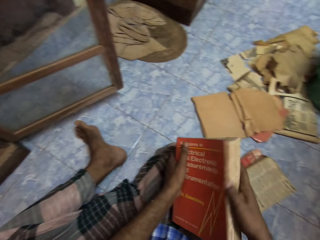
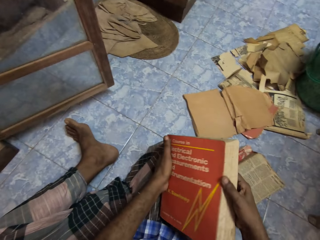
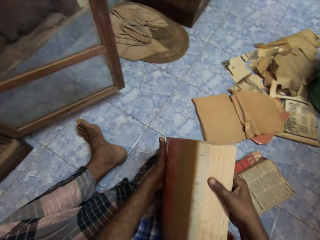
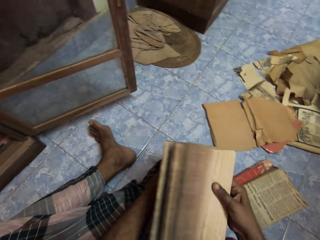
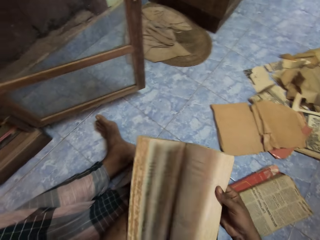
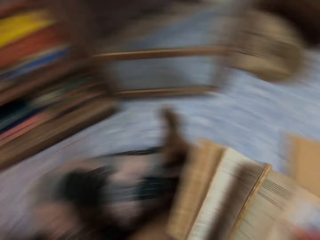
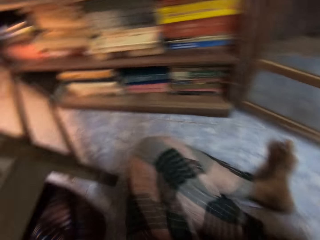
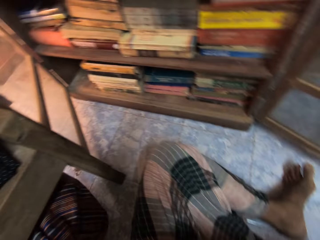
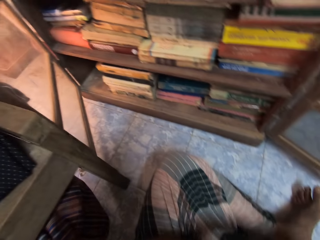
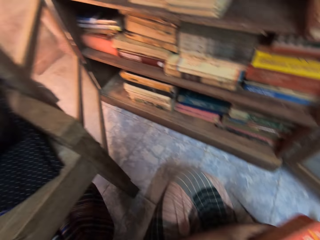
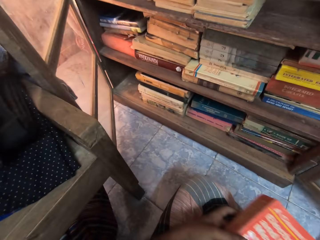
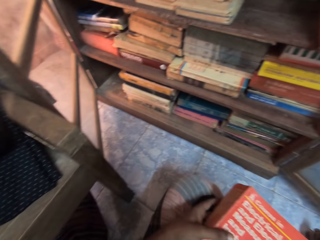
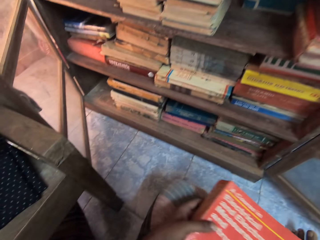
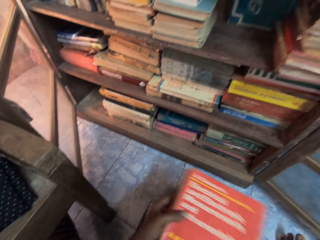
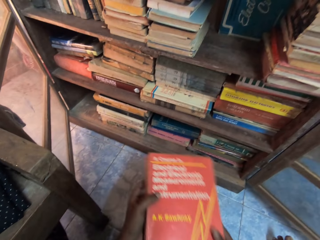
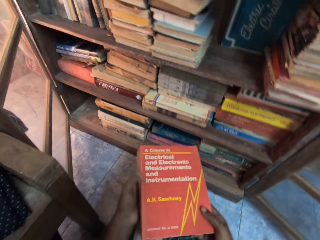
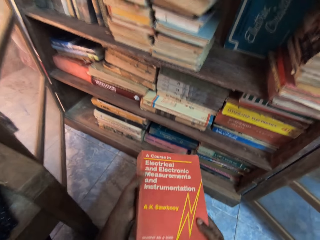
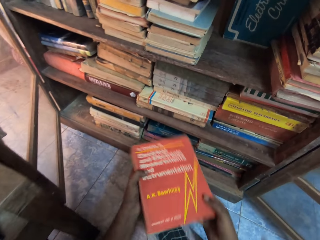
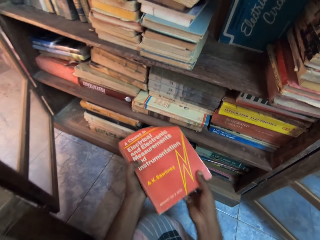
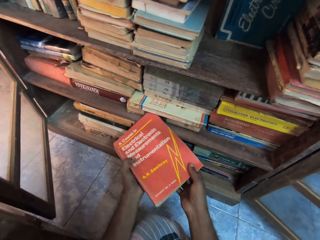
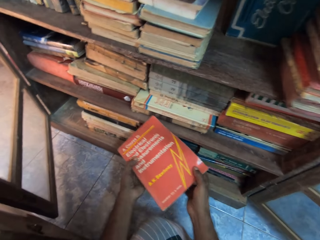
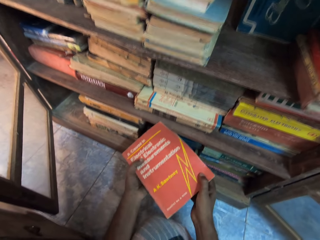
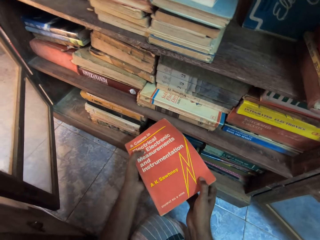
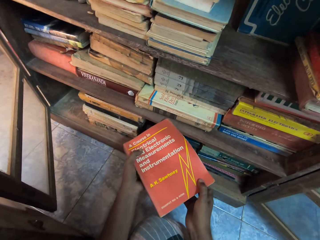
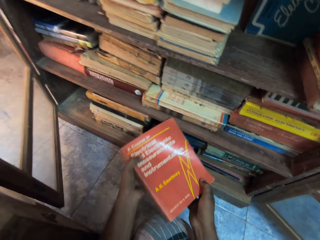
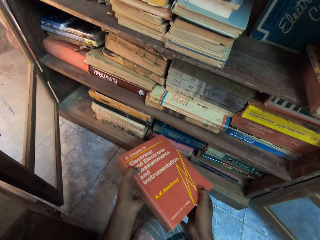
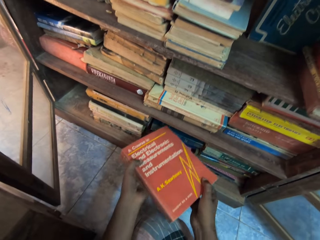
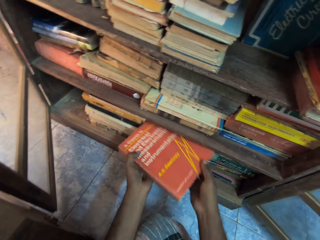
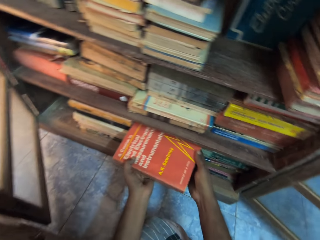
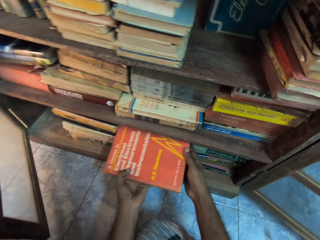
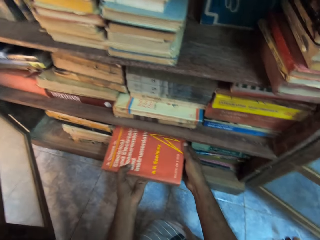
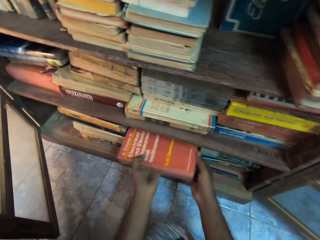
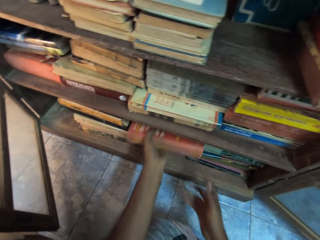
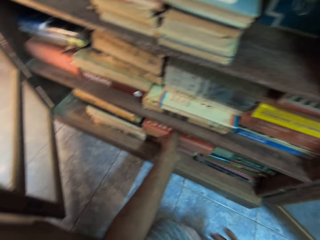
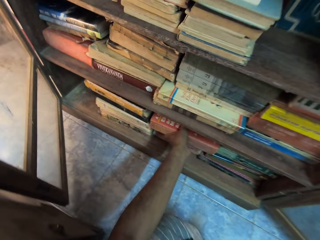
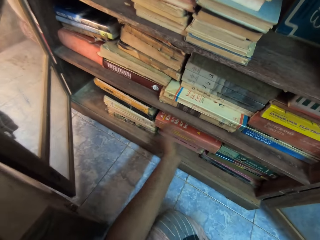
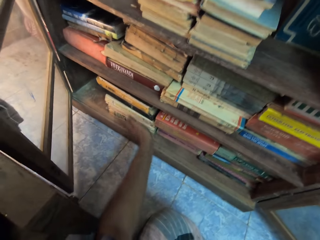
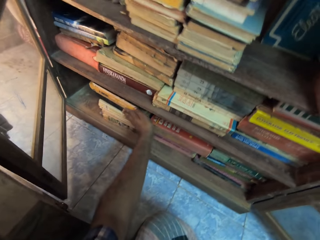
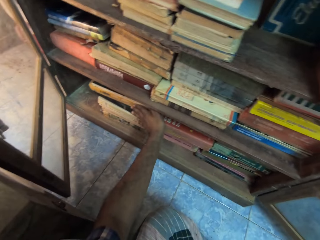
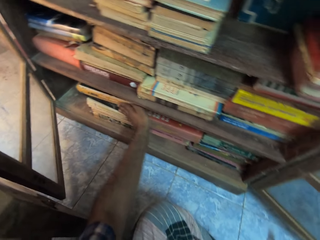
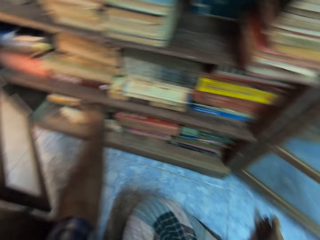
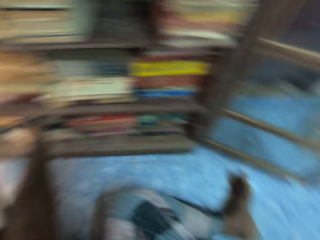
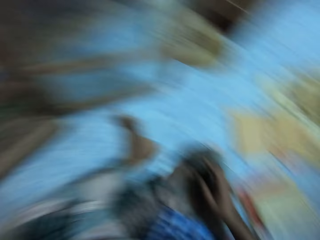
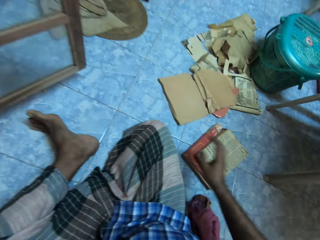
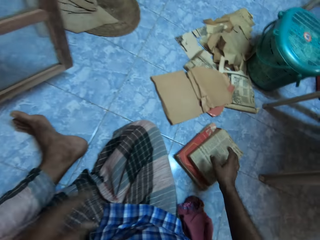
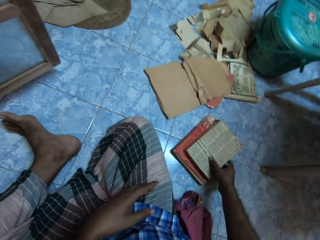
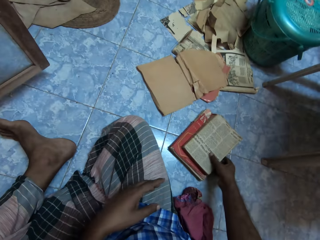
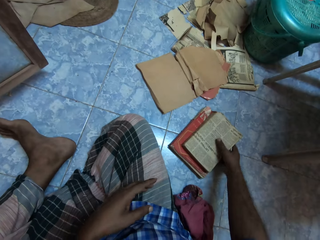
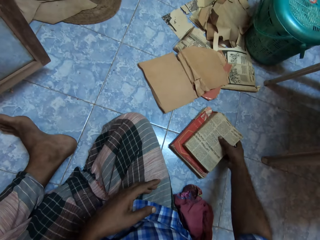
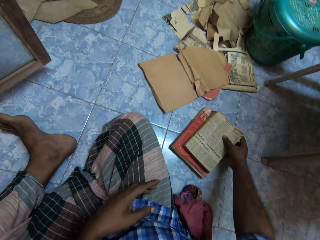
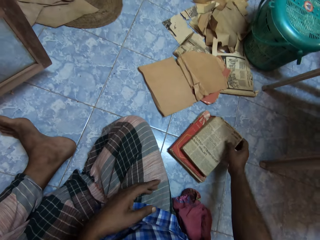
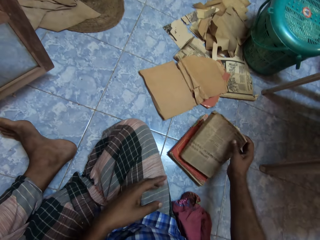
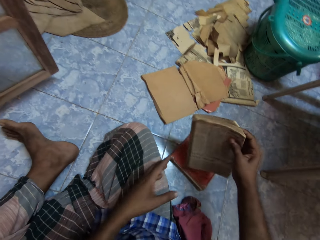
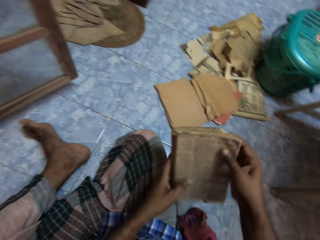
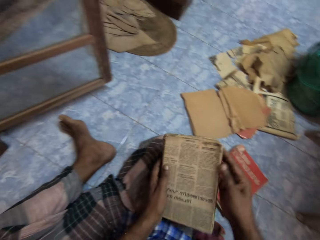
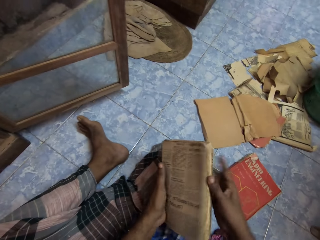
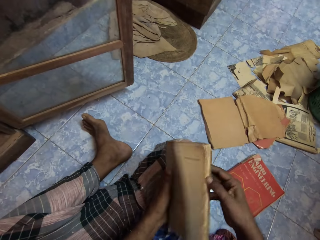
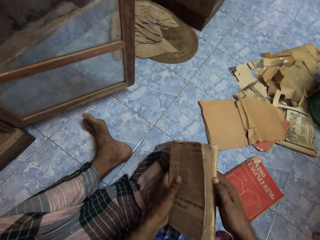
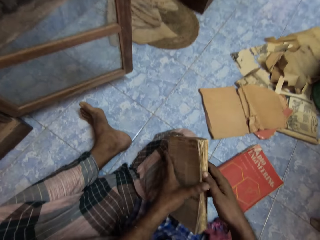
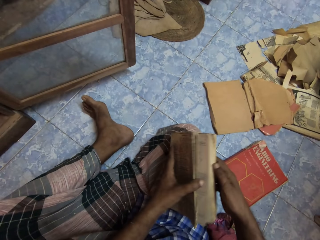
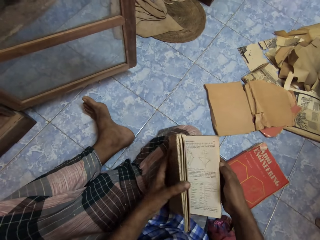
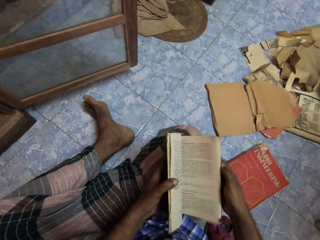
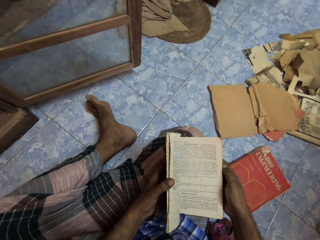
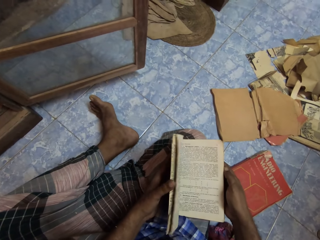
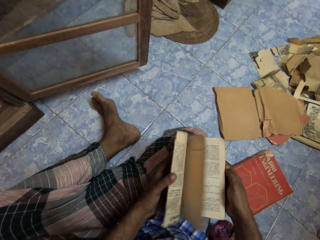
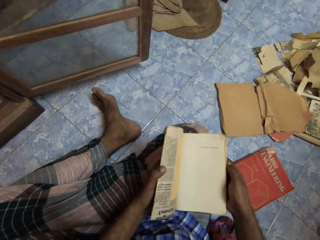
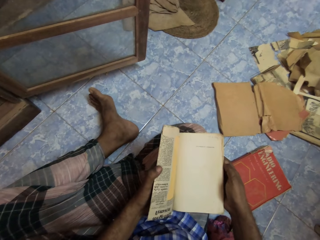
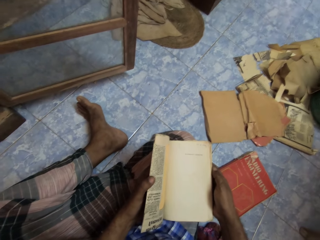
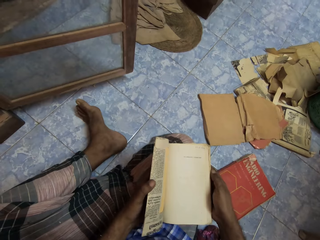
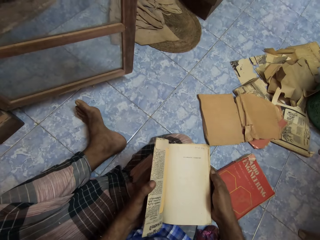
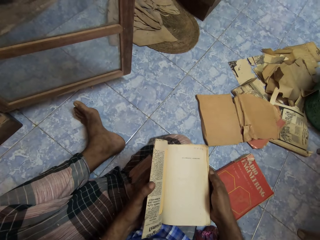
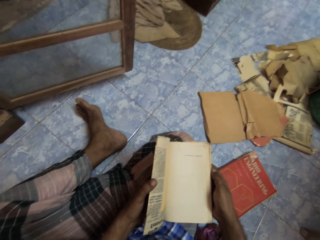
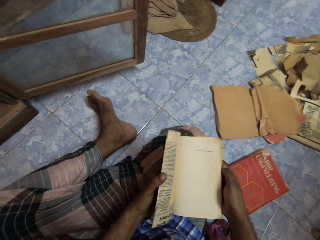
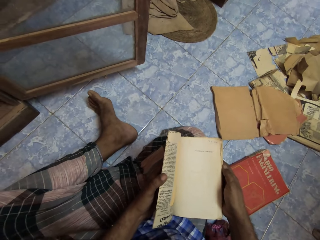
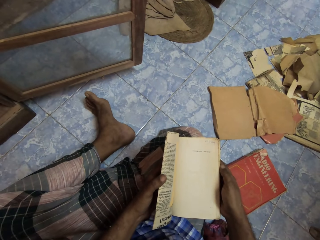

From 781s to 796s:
The camera wearer places the book on the stack of books in the shelf with both hands. He holds the book with his left hand. He adjusts the book on the stack of books in the shelf with his left hand. He picks up a book from a book on the floor with his right hand. He holds the book with both hands. He opens the book with his right hand. He flips pages in the book with his left hand.

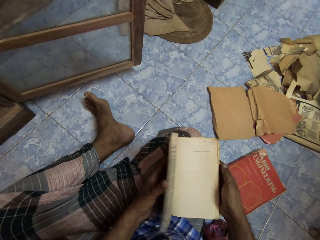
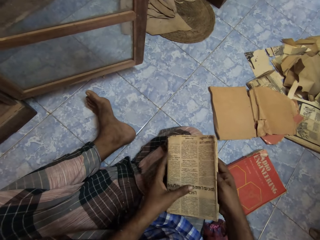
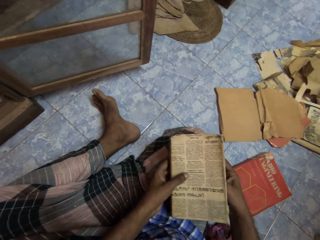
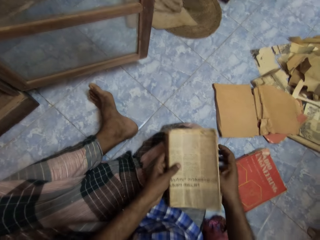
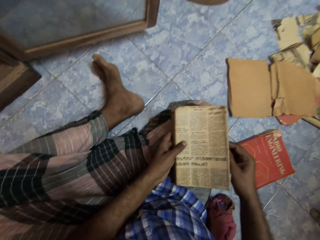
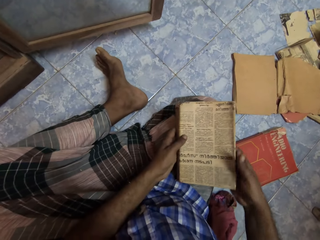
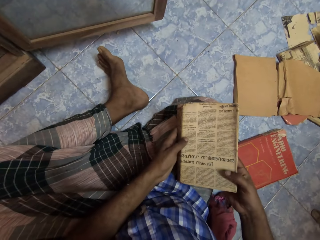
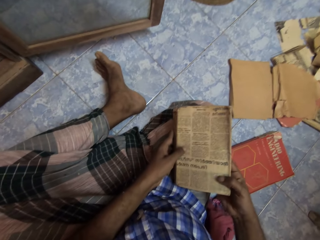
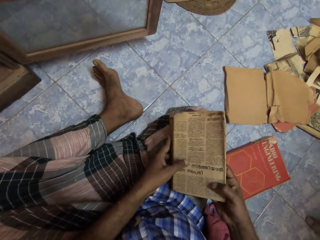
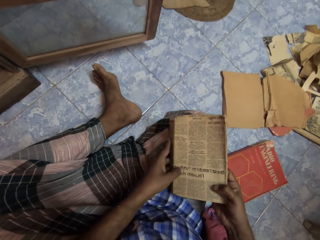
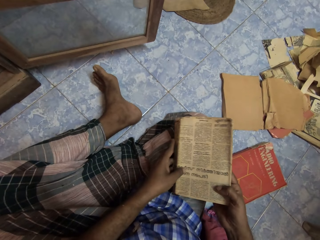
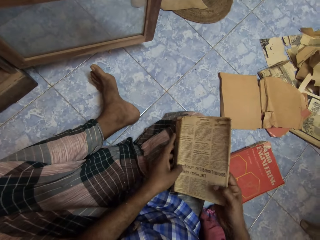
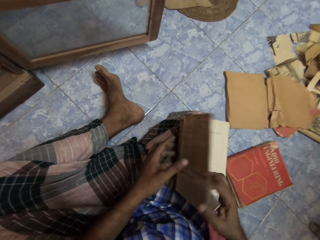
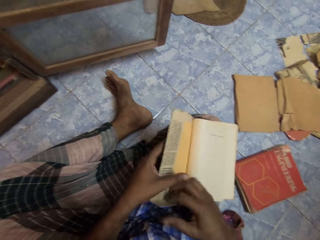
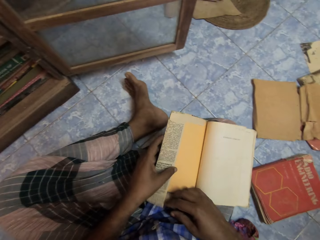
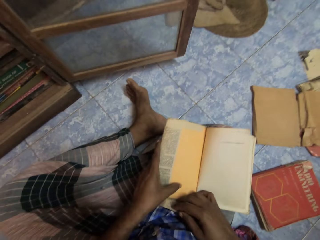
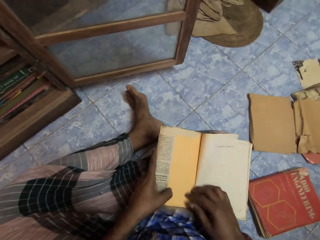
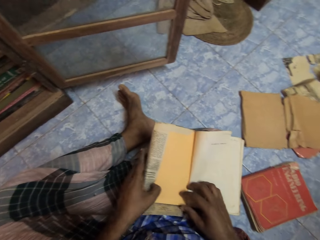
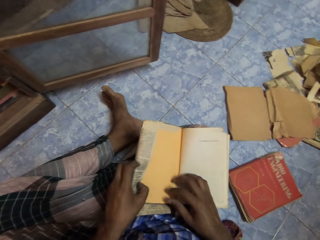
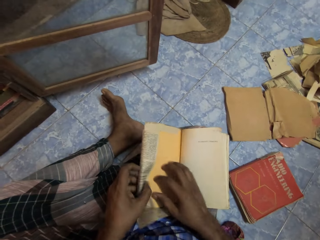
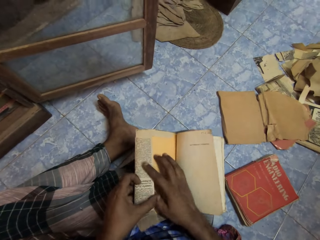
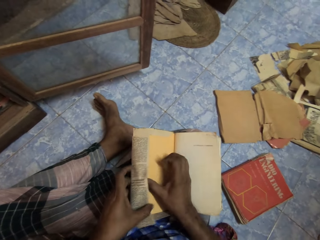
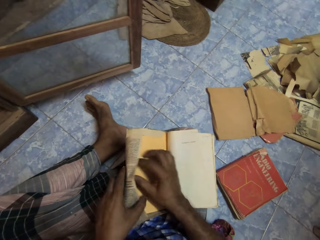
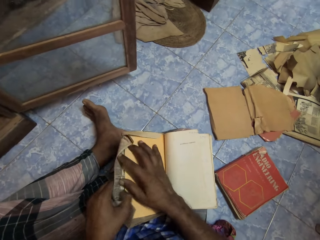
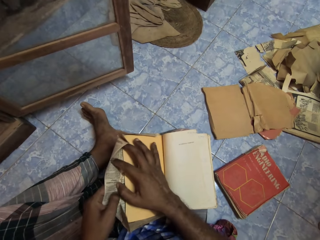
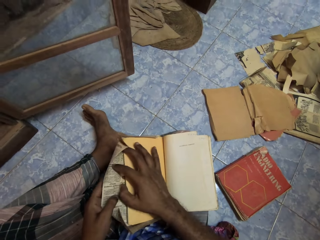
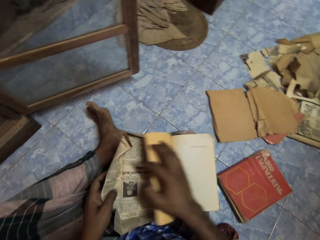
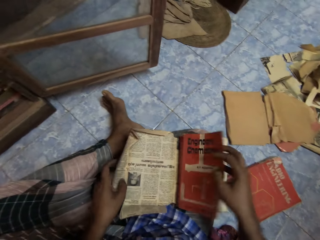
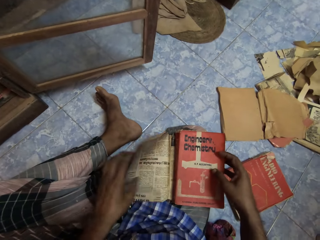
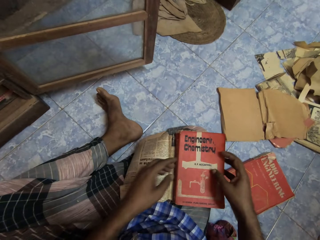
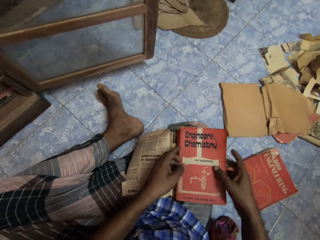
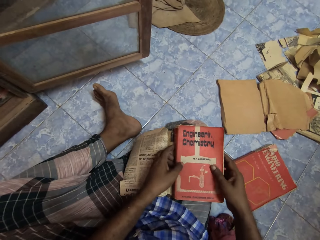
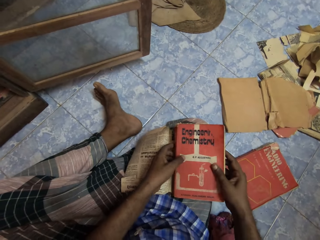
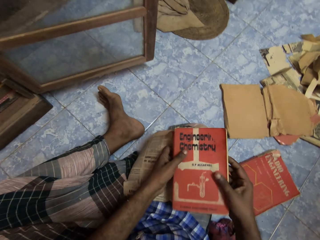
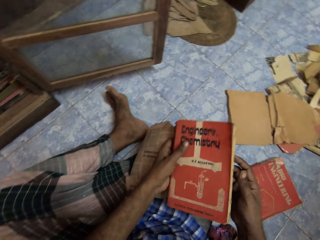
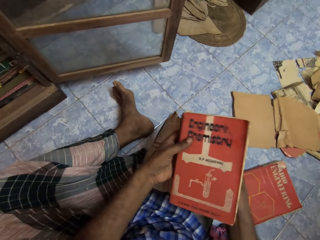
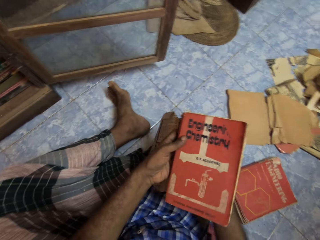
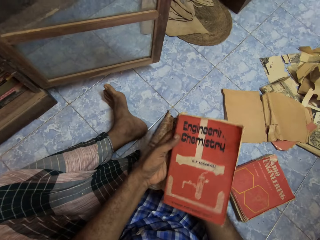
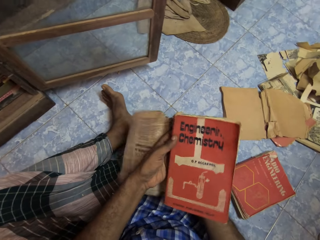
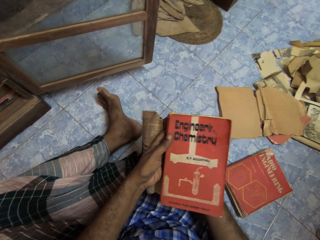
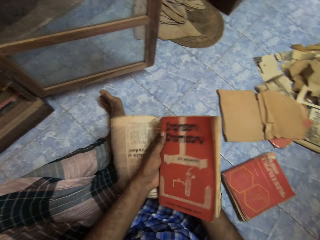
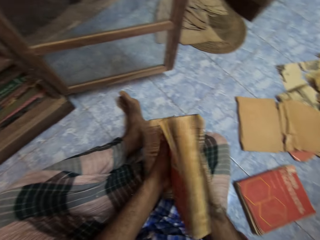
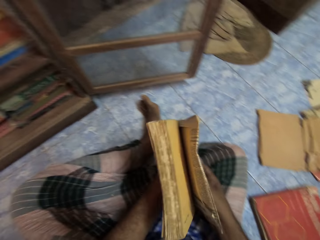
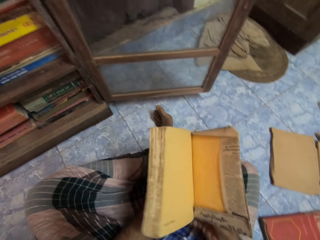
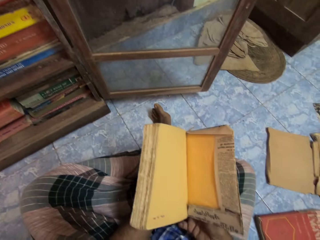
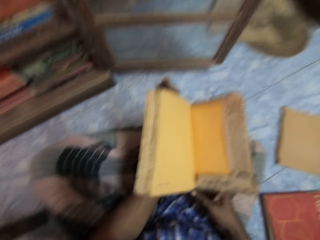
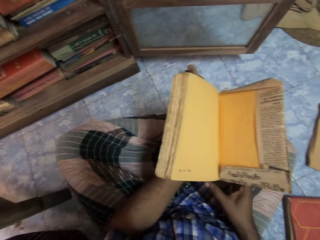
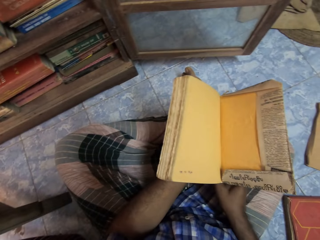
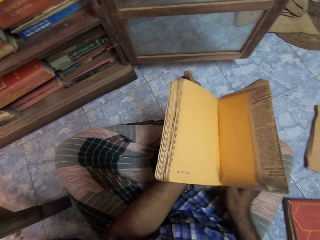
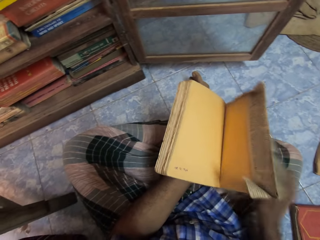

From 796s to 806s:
The camera wearer closes the book with his left hand. He drops the book on his lap with both hands. He opens the book with his right hand. He removes a book wrap from the book with both hands. He closes the book with his right hand. He picks the book from his lap with both hands. He holds the book with his left hand. He removes the book wrap from the book with his right hand.
